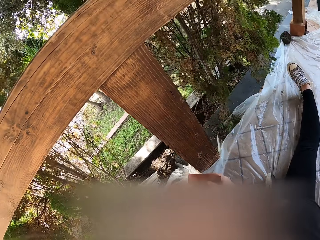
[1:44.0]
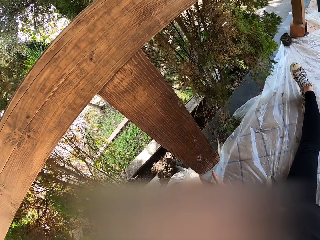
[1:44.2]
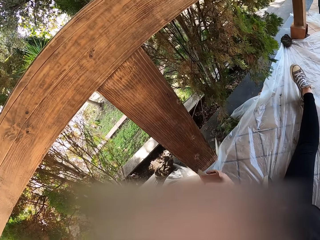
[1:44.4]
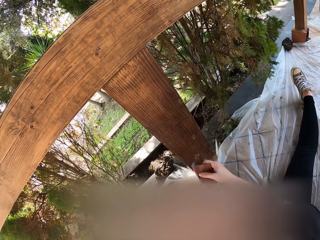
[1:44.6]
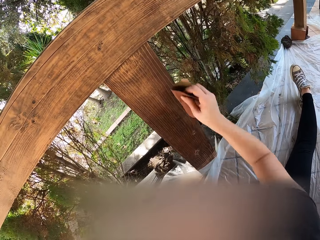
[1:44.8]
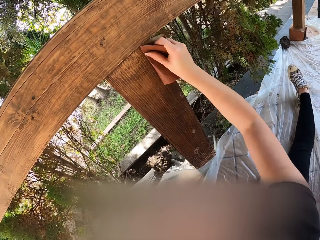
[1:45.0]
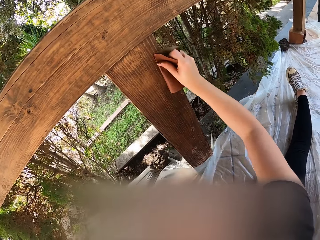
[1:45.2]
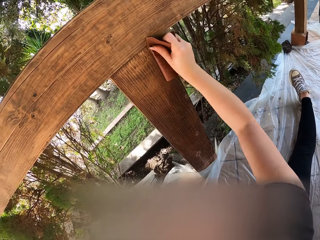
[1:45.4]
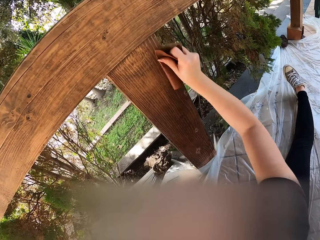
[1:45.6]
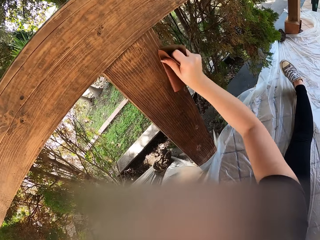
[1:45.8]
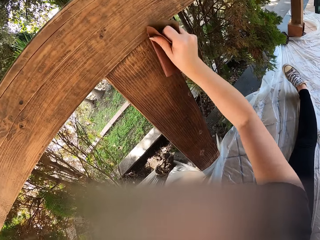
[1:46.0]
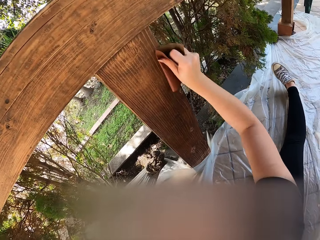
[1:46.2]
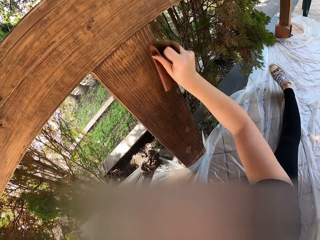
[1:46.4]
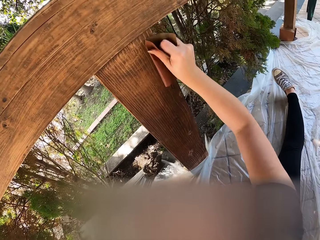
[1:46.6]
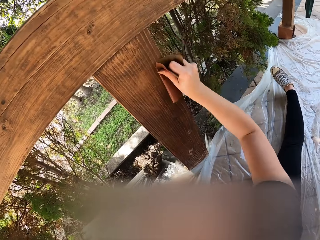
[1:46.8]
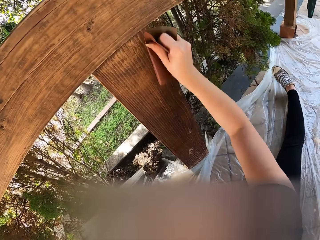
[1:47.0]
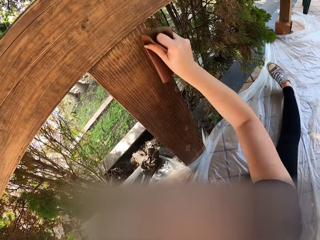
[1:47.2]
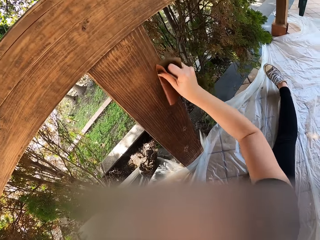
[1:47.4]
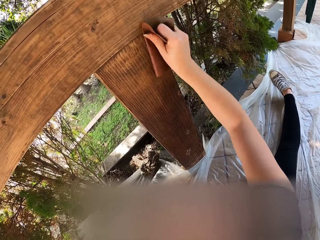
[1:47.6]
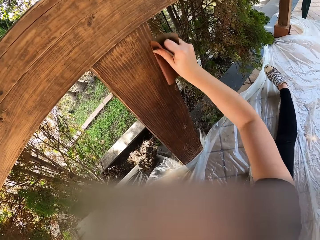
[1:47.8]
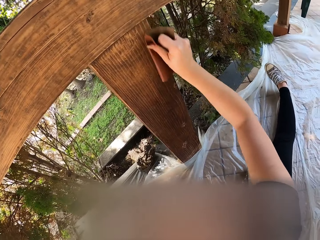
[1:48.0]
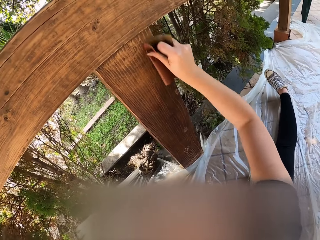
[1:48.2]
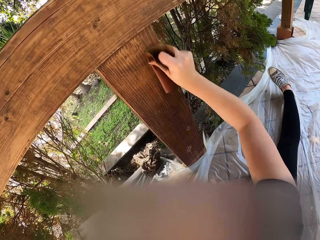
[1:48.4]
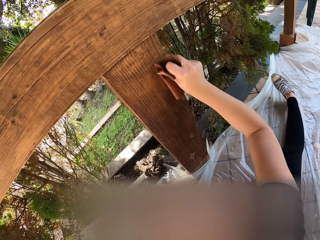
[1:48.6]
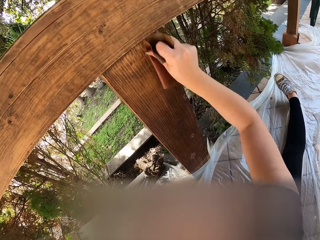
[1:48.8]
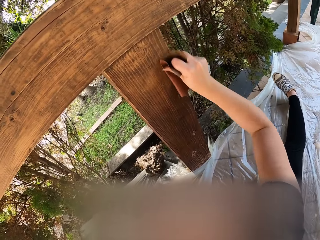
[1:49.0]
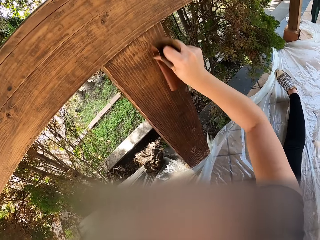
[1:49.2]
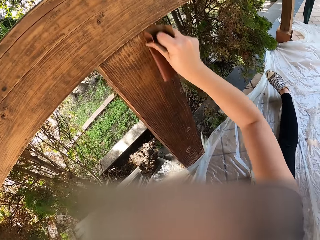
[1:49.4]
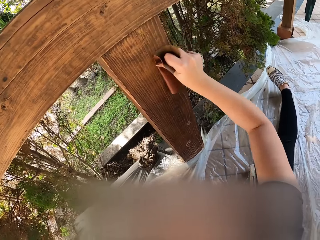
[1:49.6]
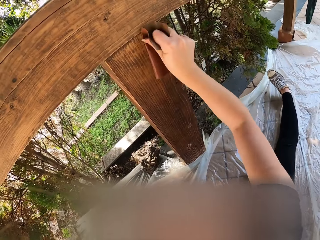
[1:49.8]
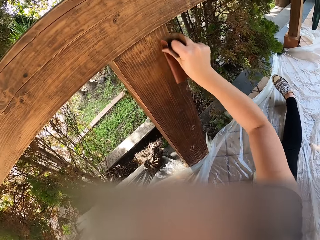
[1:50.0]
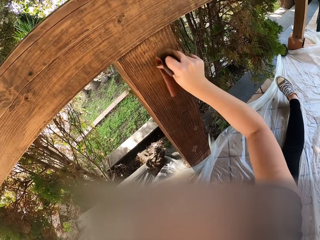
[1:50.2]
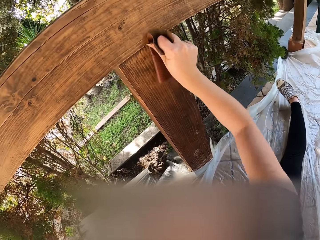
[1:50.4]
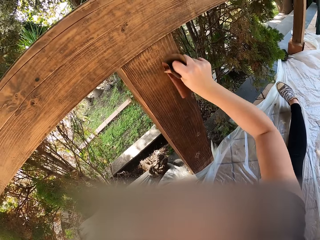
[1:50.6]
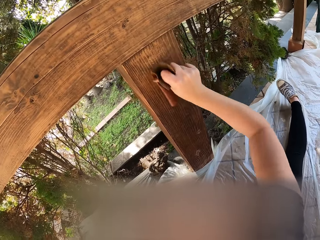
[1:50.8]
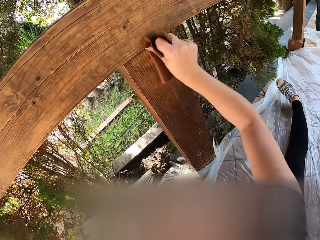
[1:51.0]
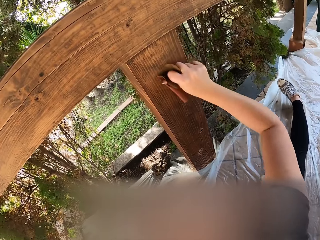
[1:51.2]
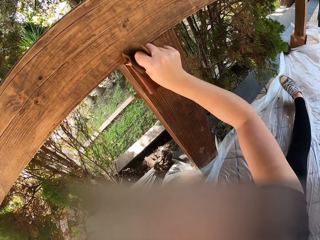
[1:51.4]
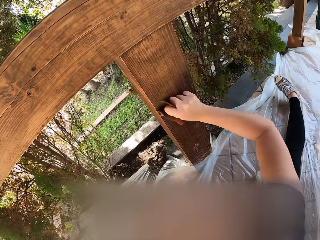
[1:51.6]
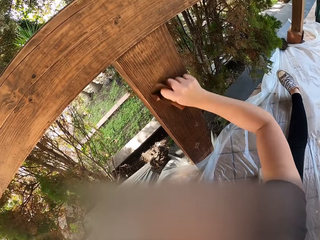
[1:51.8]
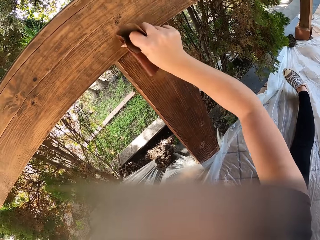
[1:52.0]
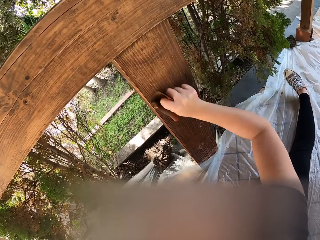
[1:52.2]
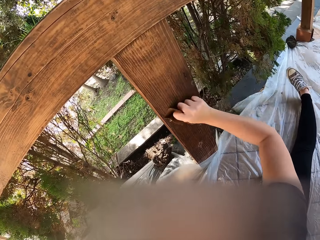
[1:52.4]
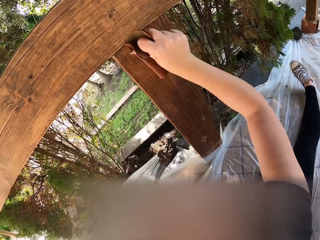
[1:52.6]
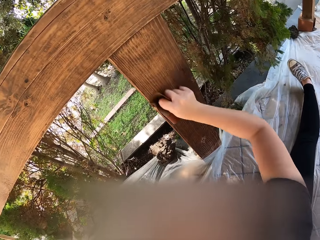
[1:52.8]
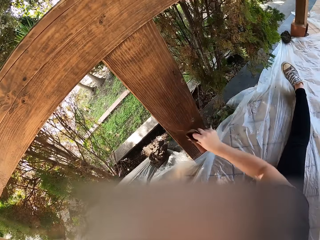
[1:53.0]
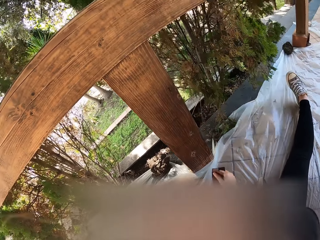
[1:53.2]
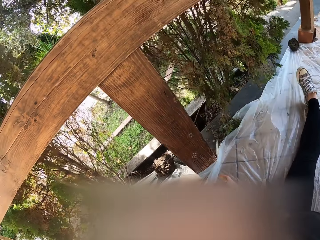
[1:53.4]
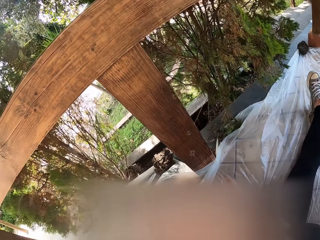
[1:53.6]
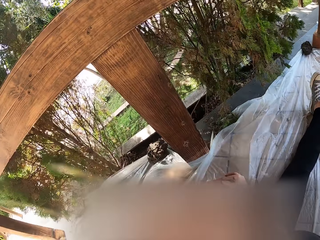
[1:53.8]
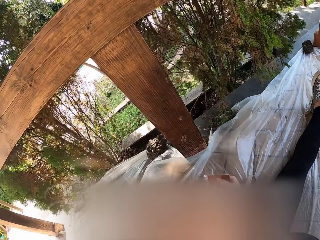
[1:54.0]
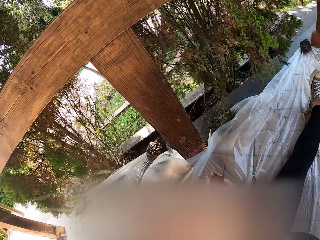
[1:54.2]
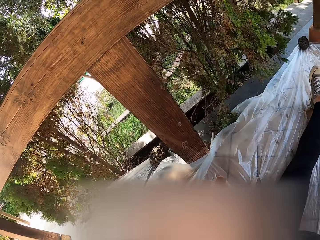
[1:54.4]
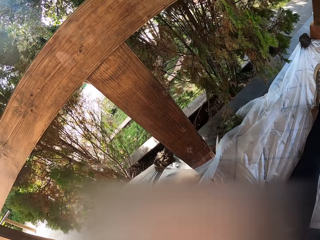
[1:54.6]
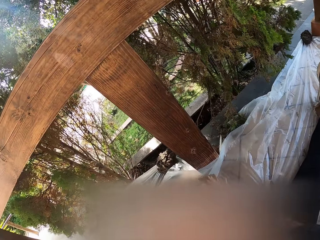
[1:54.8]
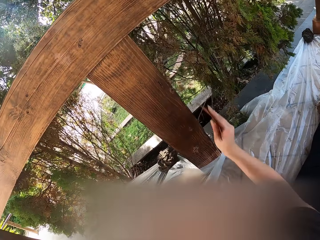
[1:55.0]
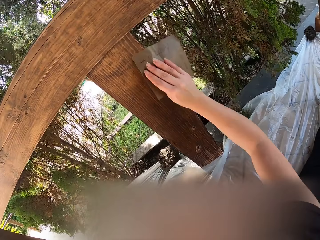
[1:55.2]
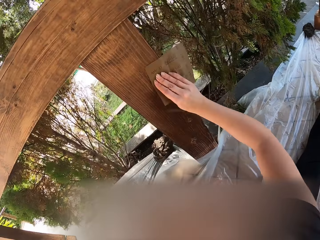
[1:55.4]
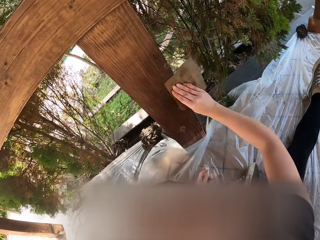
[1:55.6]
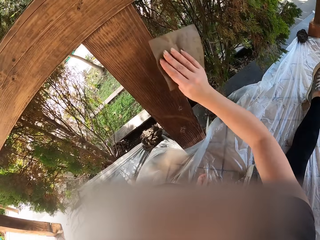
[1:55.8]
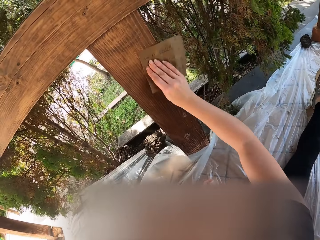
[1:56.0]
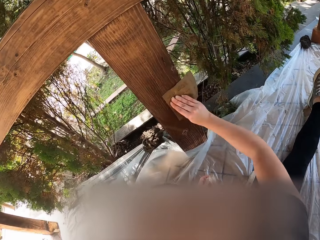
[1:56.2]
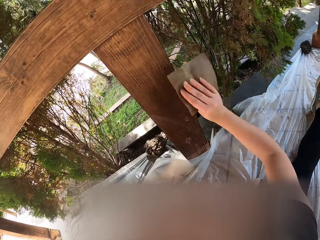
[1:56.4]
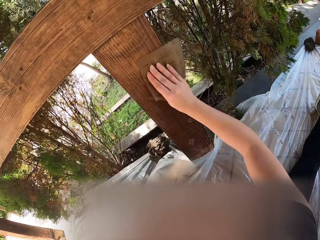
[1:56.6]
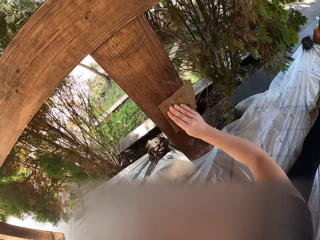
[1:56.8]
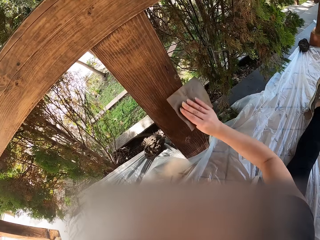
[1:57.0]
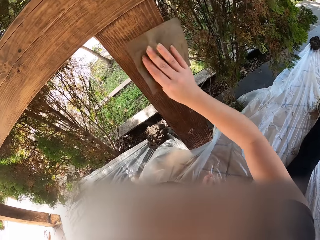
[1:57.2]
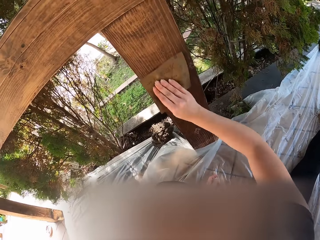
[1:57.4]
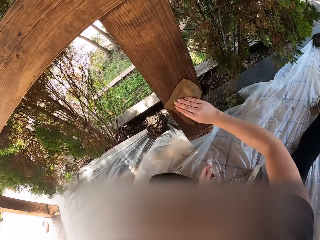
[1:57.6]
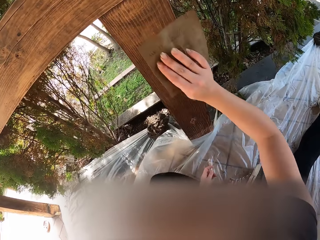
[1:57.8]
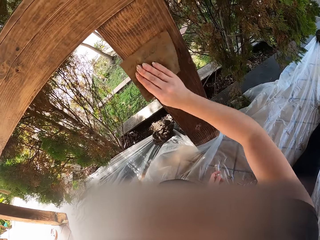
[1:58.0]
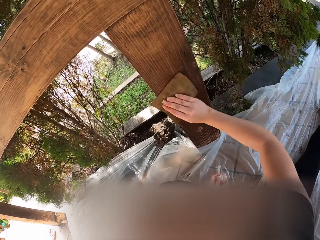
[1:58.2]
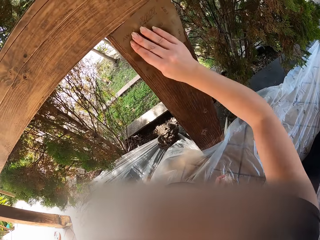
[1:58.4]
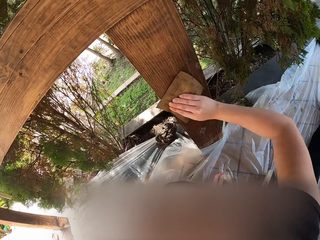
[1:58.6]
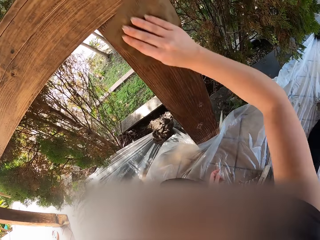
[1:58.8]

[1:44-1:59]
The camera wearer holds the sandpaper. They smoothen the wood. They hold the sandpaper. They fold the sandpaper. They smoothen the wood.

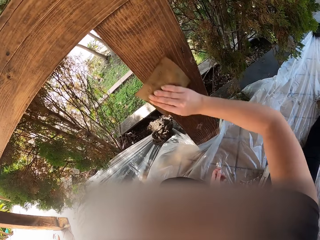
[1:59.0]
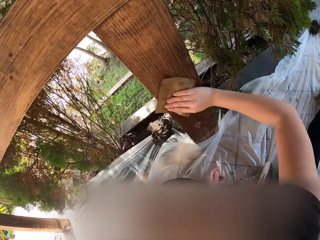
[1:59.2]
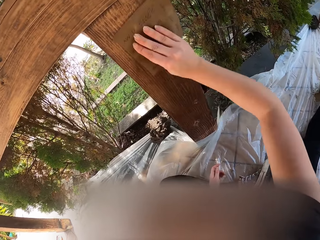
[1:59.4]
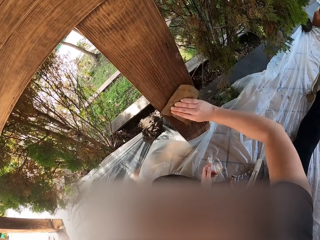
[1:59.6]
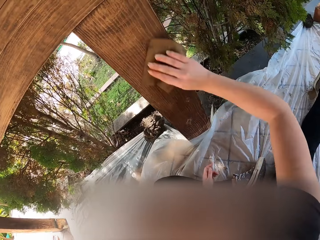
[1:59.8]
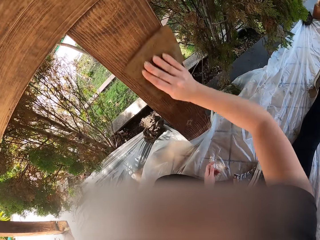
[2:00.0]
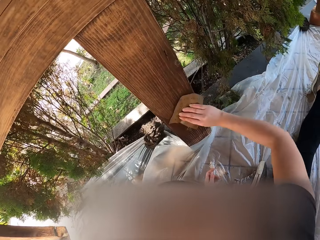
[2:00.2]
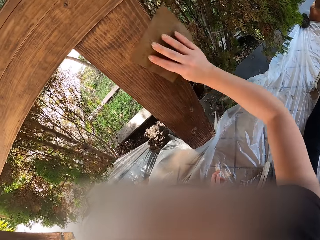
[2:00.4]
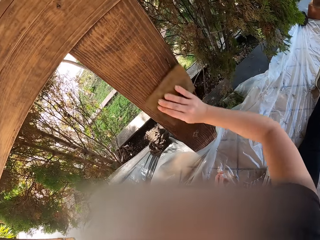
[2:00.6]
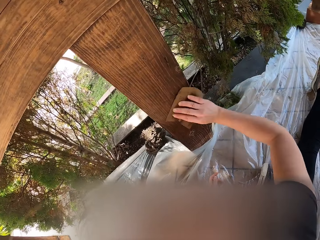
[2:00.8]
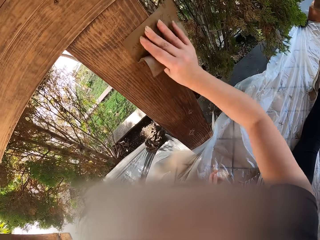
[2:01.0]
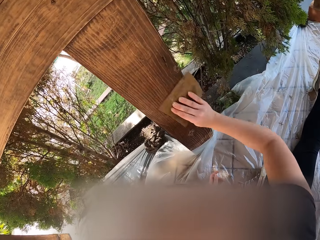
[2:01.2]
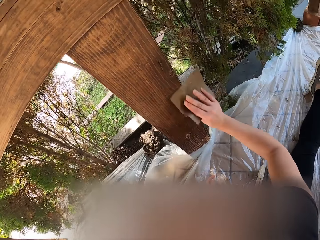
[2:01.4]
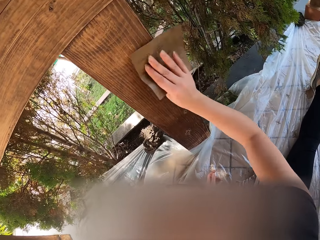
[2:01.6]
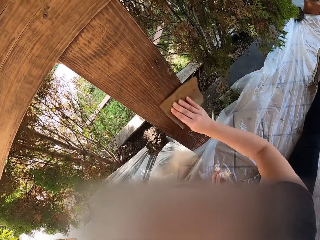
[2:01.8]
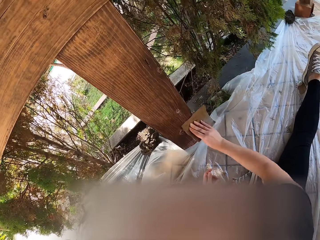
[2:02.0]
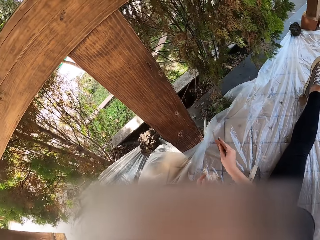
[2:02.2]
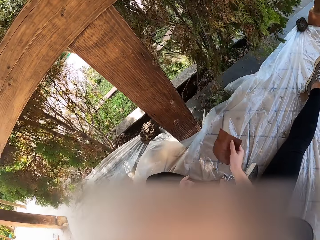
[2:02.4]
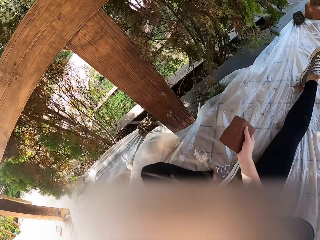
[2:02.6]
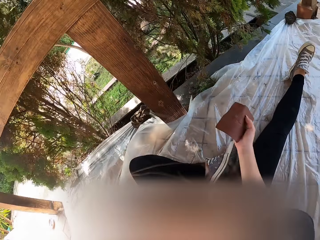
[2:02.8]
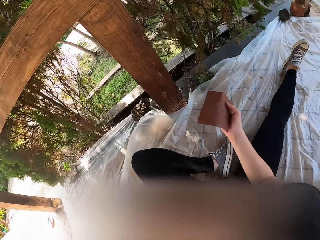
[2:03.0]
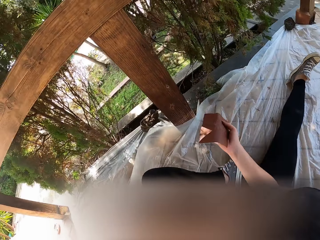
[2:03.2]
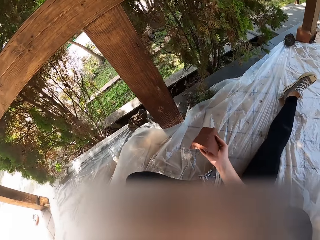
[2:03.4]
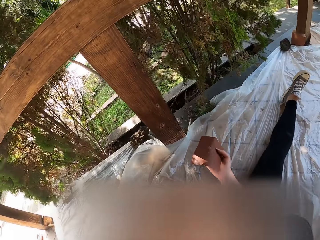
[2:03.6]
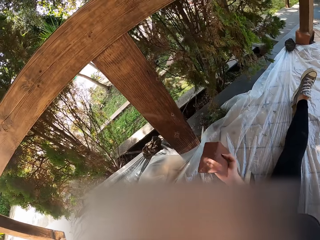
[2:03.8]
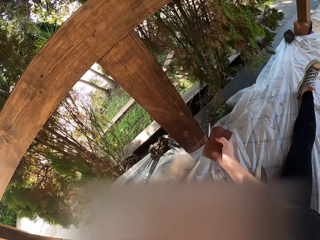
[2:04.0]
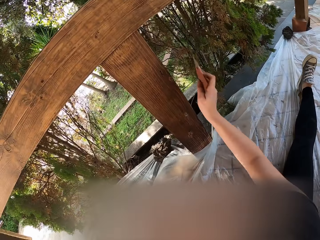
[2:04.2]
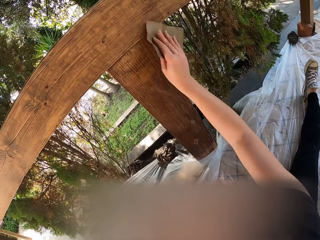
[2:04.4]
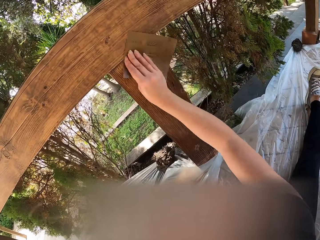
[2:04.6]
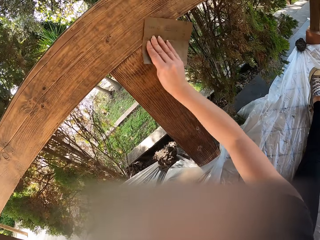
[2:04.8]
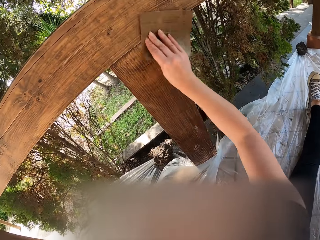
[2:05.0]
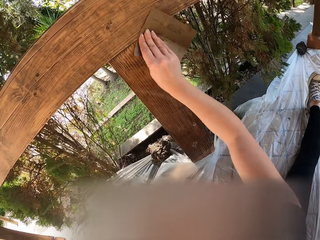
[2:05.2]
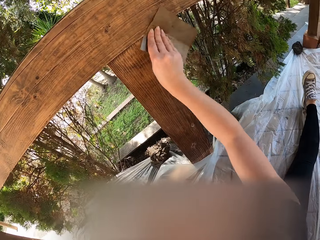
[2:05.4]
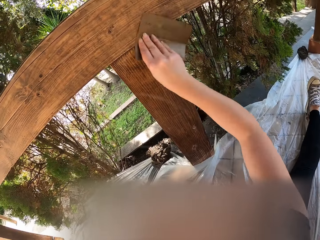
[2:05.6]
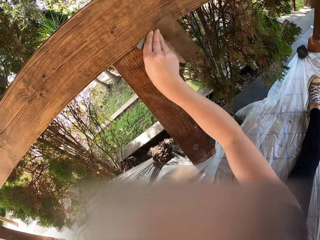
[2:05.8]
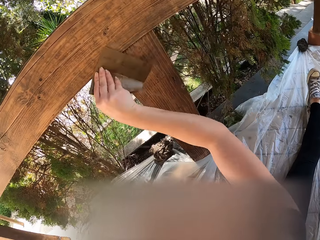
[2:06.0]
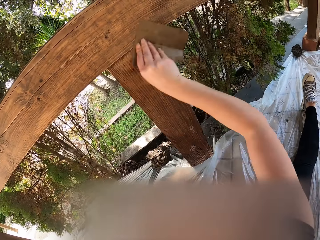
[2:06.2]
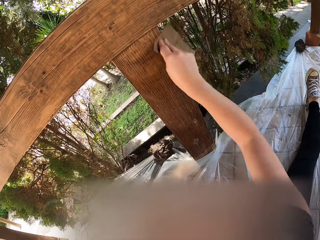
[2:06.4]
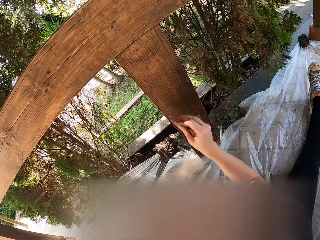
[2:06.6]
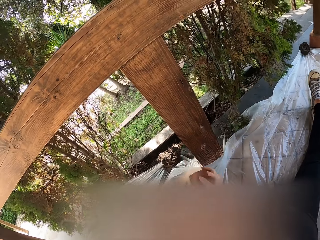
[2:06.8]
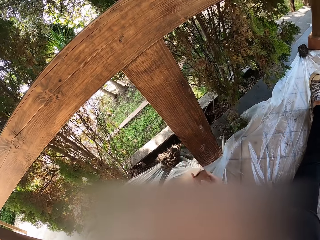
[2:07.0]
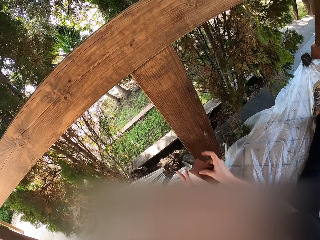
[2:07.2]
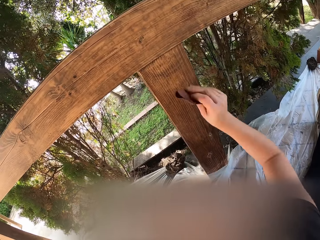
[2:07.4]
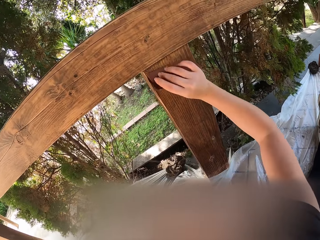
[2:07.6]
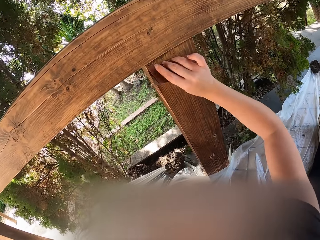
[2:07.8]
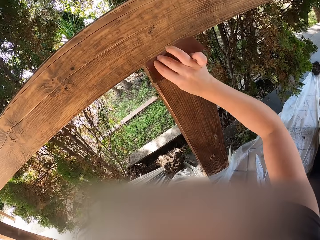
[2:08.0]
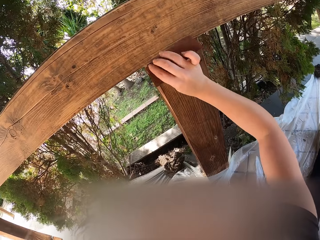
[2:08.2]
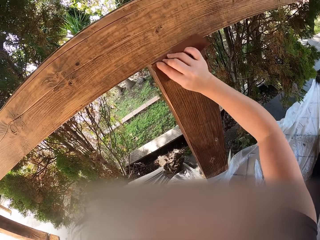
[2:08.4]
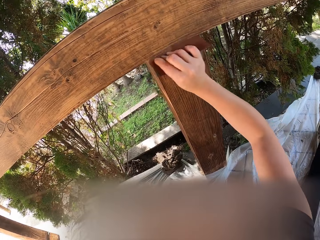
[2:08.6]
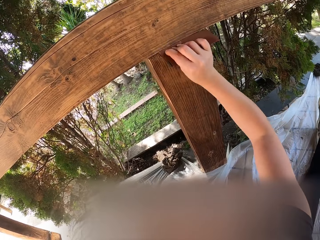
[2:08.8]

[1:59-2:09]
The camera wearer holds the sandpaper. They smoothen the wood. They fold the sandpaper. They smoothen the wood.
